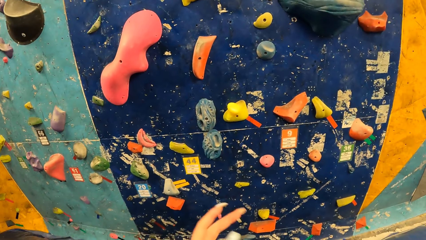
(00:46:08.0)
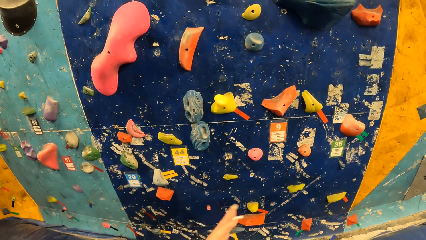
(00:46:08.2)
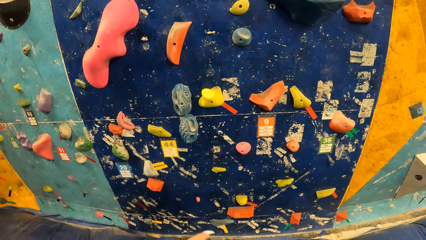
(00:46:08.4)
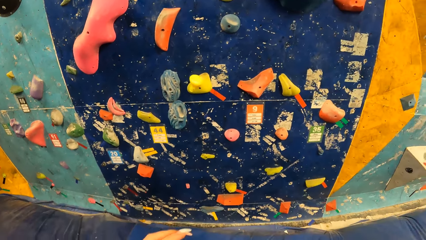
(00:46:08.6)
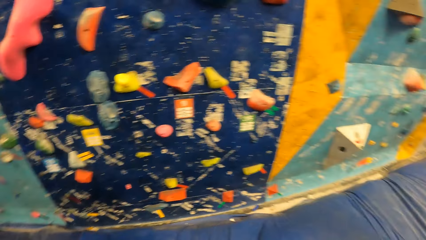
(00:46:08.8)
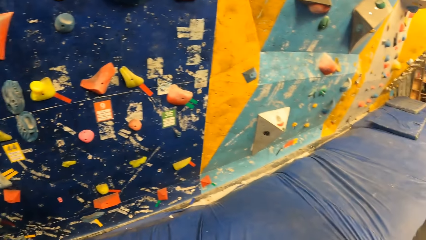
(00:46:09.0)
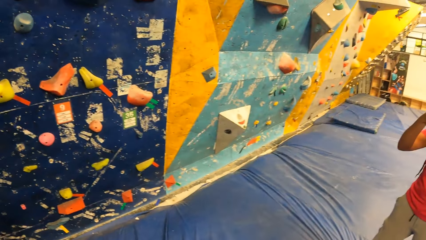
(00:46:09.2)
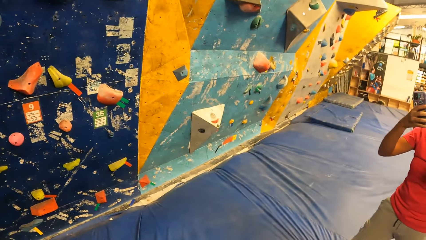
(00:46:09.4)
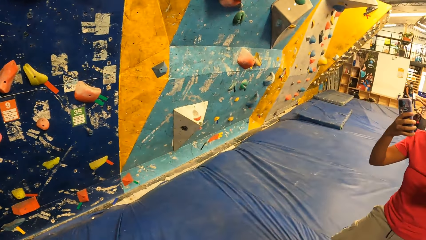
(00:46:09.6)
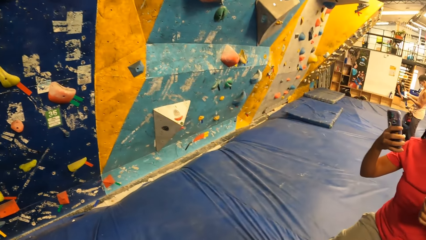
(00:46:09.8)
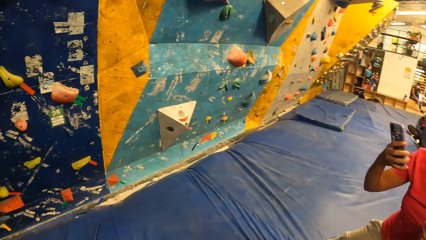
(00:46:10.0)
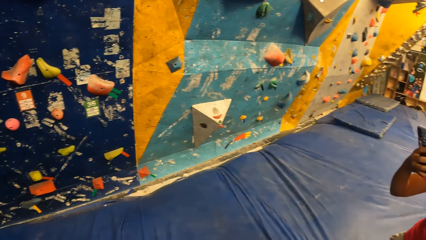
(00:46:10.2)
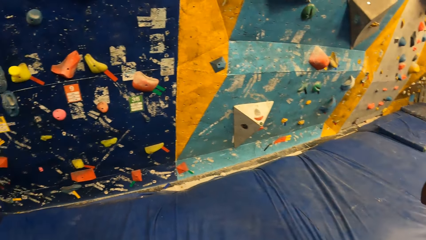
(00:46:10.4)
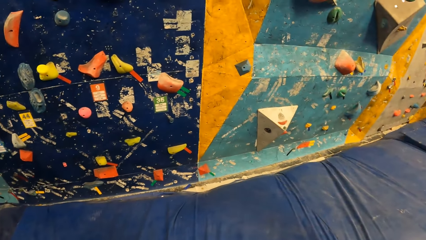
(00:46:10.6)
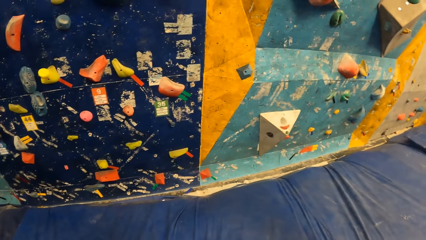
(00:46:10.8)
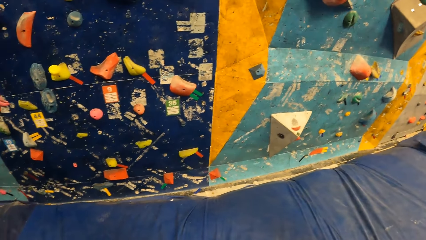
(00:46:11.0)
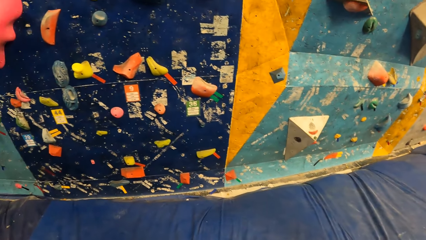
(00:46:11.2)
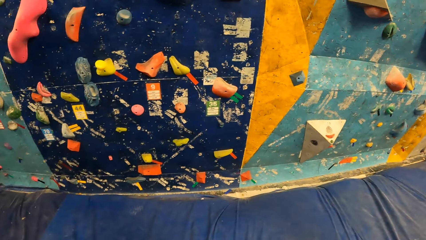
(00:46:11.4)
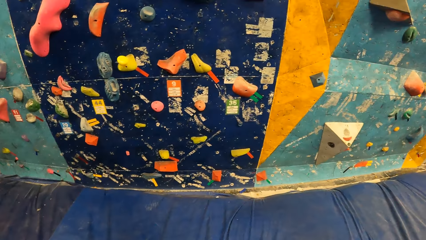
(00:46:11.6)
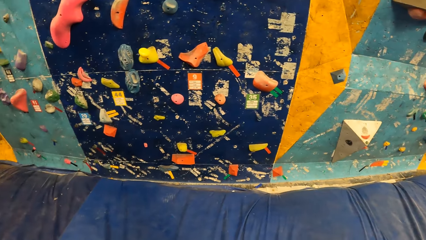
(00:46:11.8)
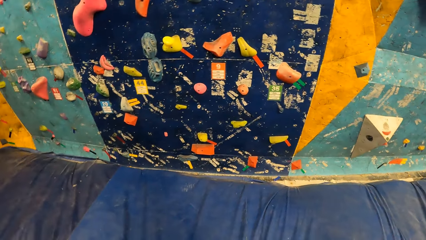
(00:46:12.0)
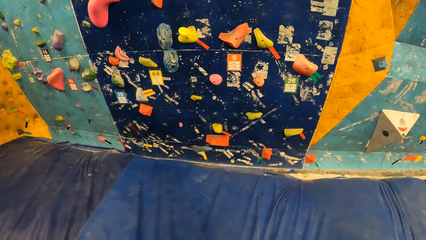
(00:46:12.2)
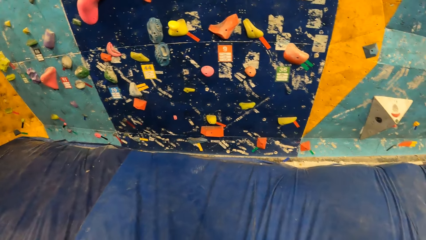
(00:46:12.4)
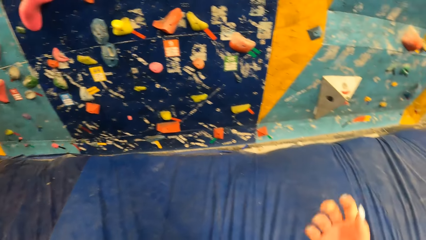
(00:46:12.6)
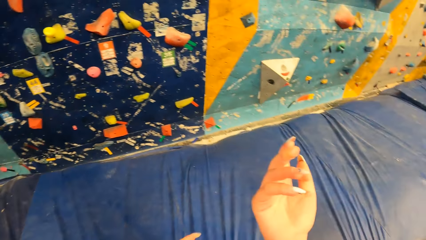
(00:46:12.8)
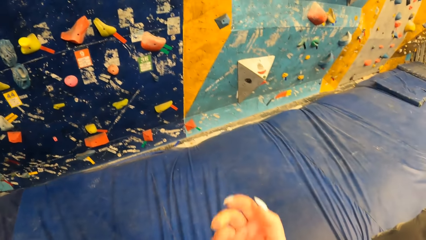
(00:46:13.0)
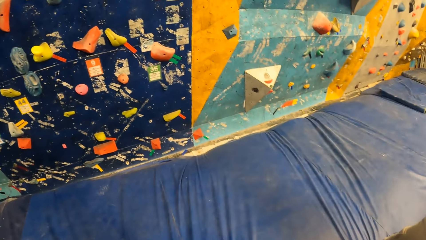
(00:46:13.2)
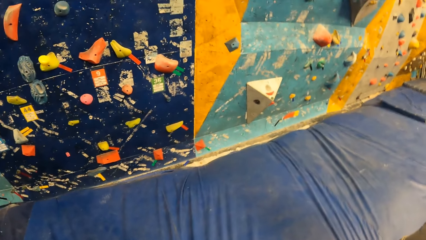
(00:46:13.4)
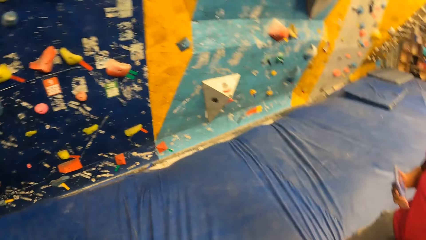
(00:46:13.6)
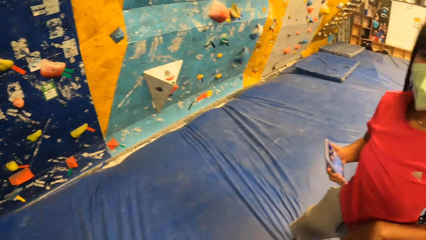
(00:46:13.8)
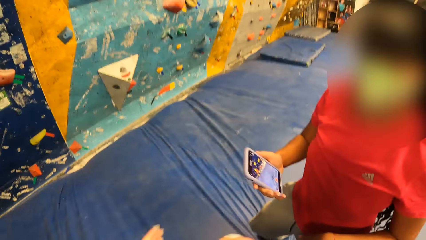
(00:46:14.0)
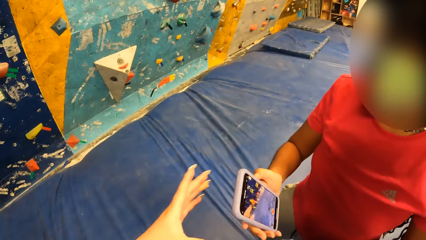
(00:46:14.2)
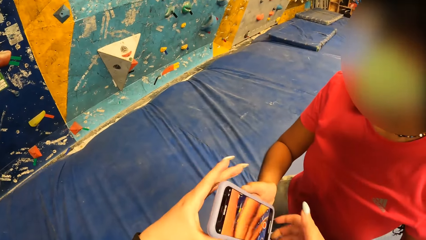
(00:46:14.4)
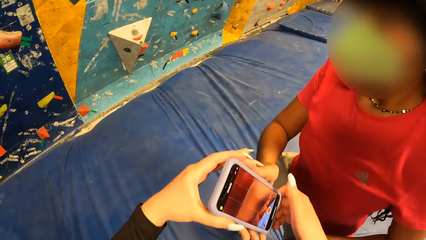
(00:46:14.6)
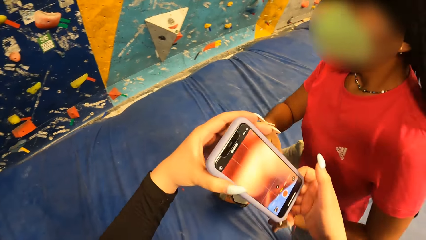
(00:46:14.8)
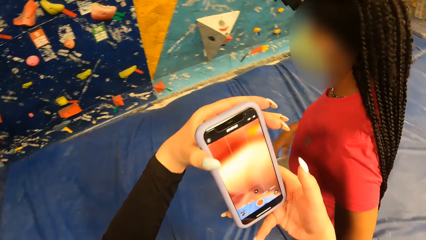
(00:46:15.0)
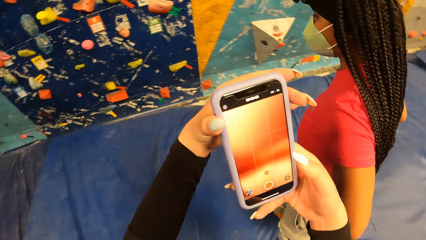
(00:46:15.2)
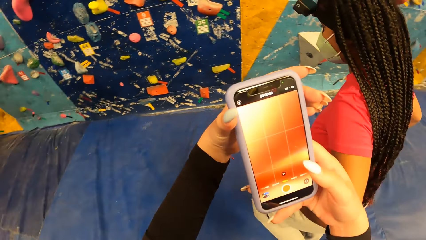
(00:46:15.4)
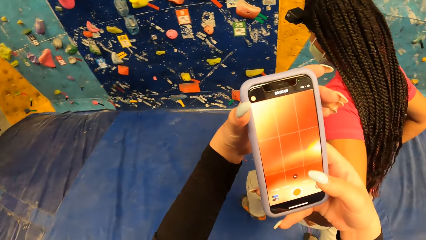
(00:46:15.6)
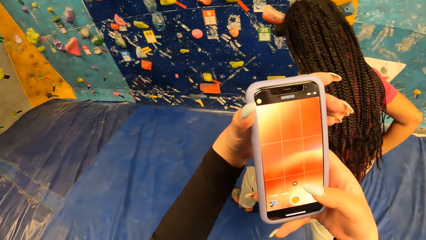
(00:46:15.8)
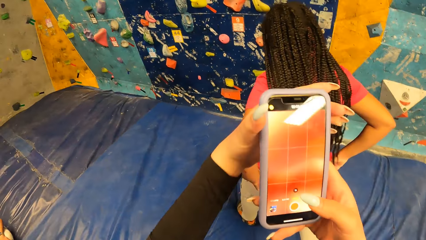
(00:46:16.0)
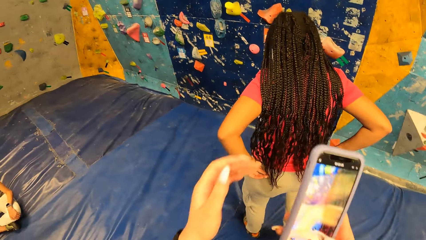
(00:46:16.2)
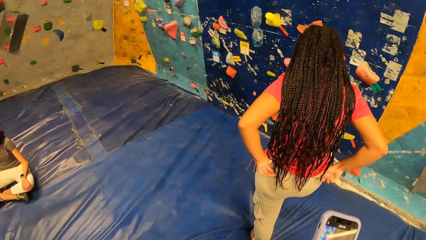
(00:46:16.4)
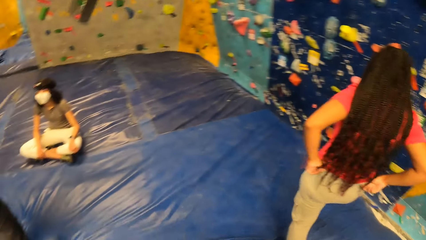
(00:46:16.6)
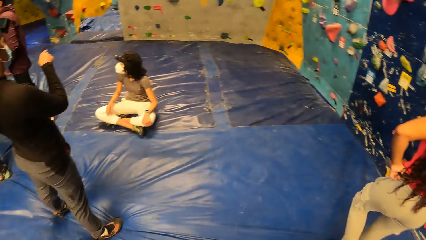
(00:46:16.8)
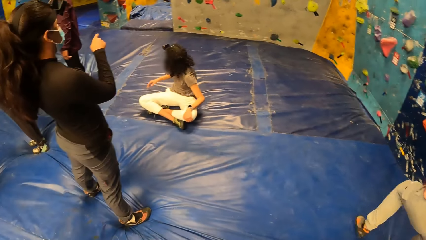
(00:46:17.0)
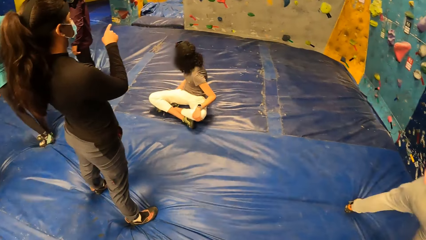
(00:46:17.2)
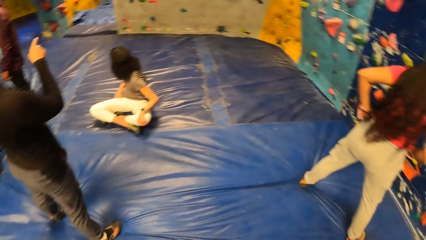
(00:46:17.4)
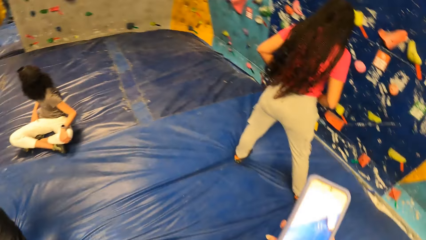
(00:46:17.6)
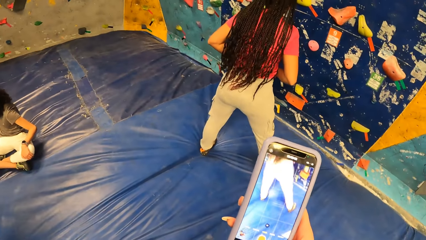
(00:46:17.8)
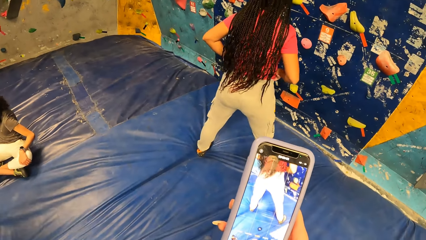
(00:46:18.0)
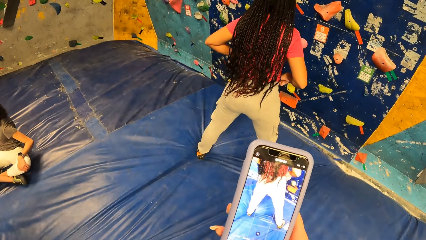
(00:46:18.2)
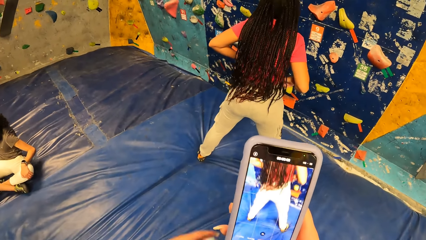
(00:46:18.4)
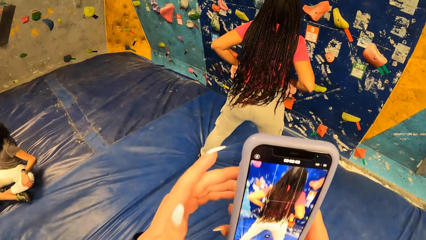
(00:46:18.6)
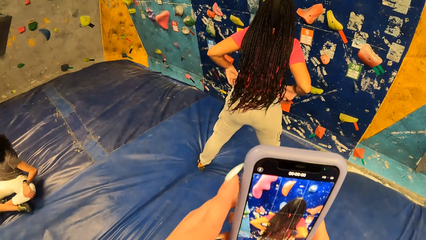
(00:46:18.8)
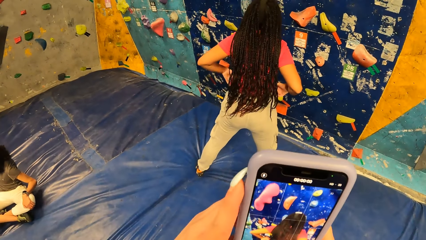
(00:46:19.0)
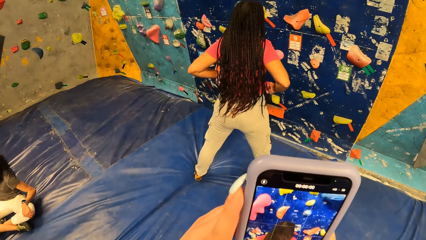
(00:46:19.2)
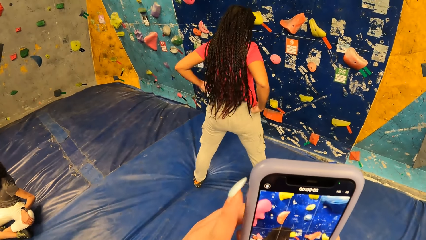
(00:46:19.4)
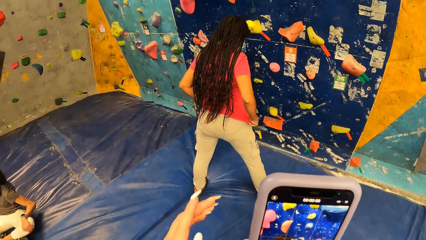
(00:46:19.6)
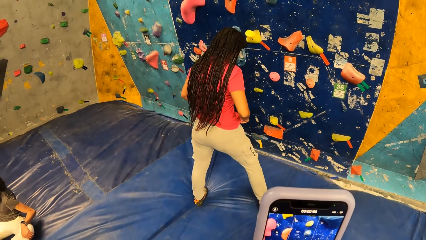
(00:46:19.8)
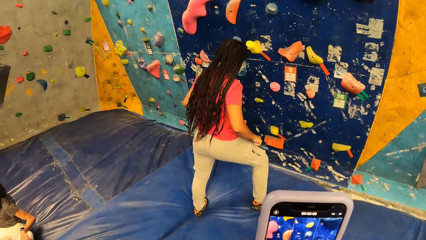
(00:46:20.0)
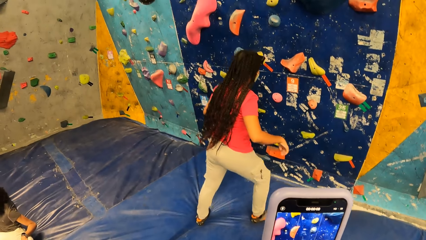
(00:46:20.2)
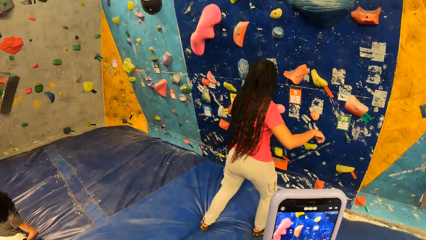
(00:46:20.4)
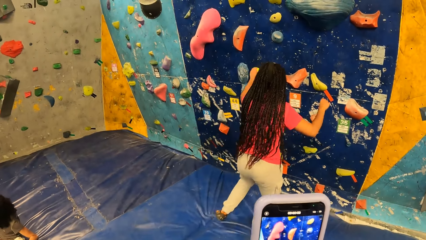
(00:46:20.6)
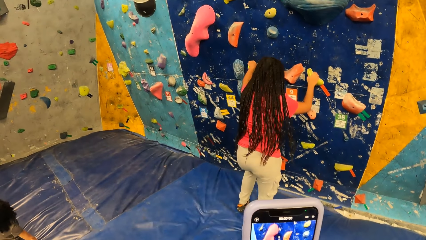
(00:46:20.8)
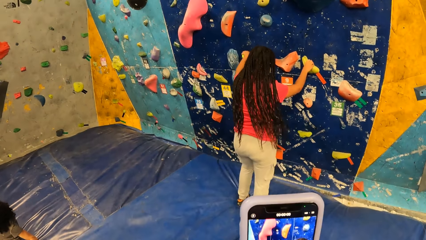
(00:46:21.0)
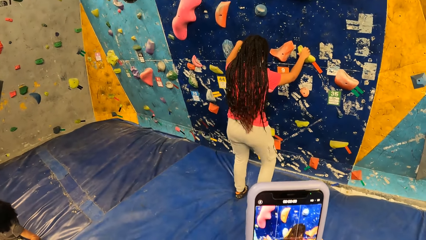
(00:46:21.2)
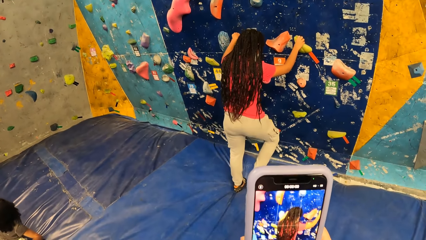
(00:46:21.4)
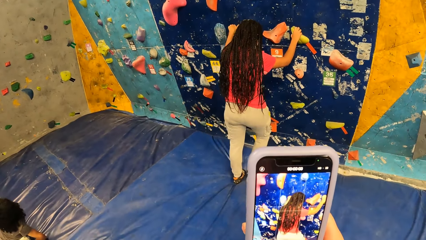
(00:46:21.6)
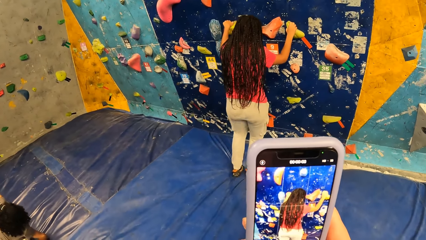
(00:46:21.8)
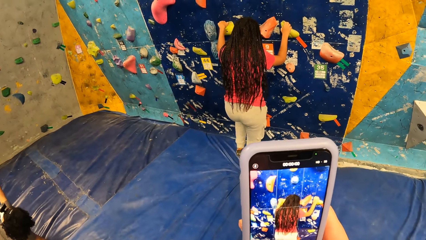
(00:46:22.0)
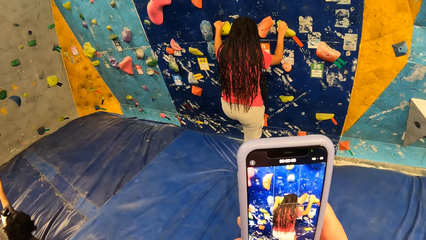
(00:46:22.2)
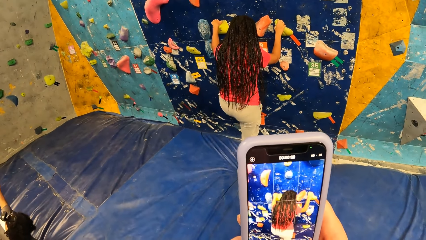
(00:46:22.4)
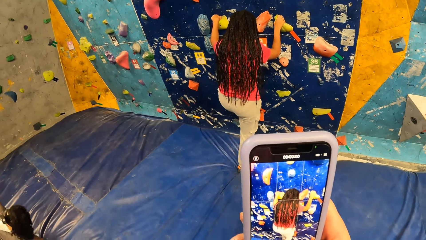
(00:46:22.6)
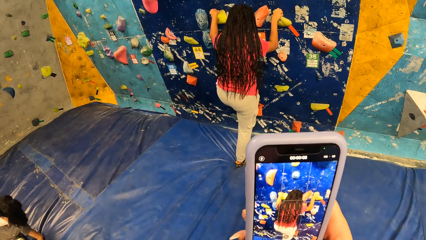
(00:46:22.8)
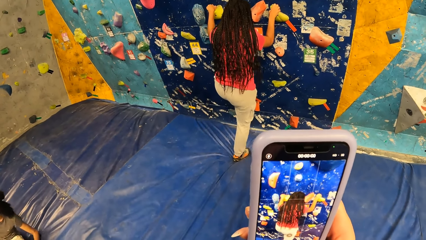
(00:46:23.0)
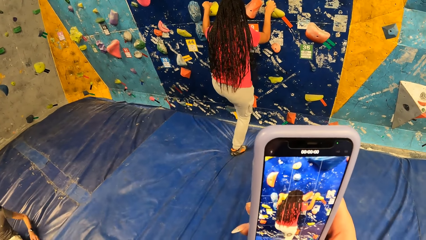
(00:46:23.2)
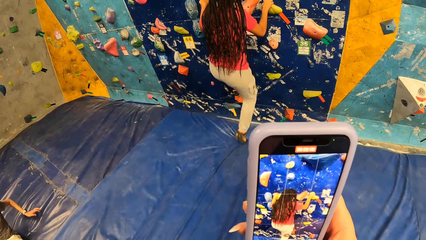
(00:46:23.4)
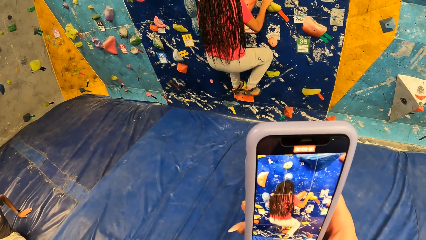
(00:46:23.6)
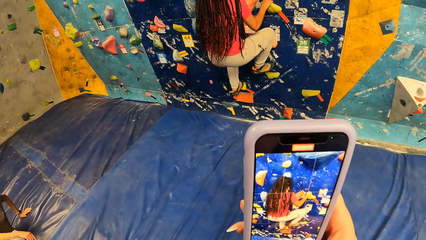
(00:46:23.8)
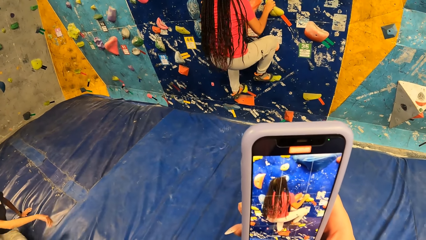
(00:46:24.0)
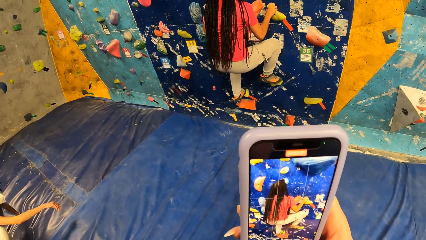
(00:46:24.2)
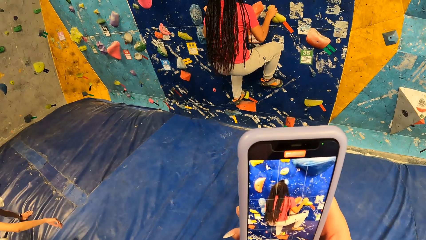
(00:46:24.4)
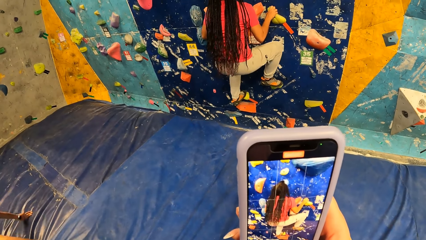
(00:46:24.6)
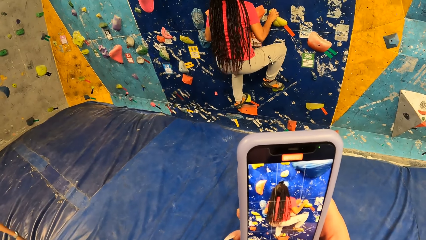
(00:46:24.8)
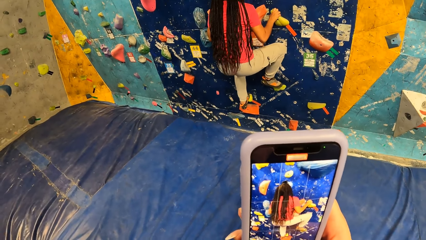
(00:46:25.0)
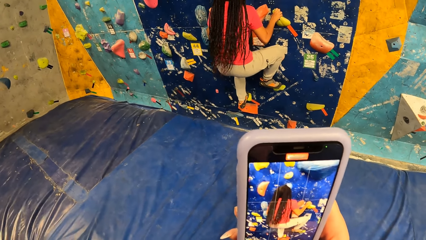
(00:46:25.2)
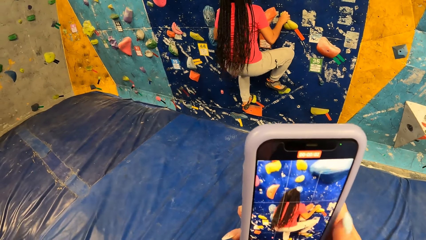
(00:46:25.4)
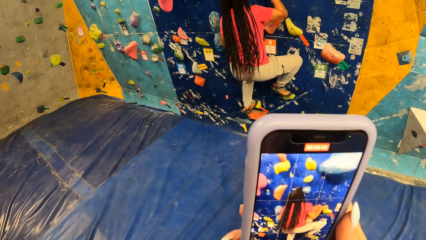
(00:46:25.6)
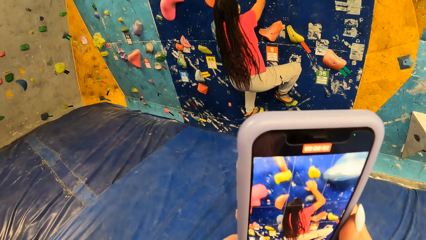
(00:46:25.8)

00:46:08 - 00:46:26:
The camera wearer collects a phone from a woman with both hands. They operate the phone. The woman walks towards a wall. The camera wearer stares at the phone. The woman grips the climbing hold with both hands. She places her left leg on the climbing hold. She climbs up the bouldering wall. The camera wearer records video on the phone.
